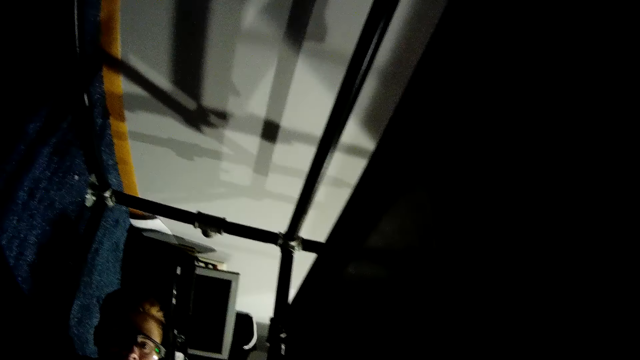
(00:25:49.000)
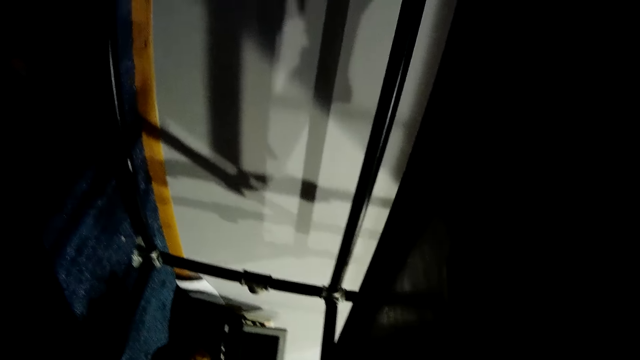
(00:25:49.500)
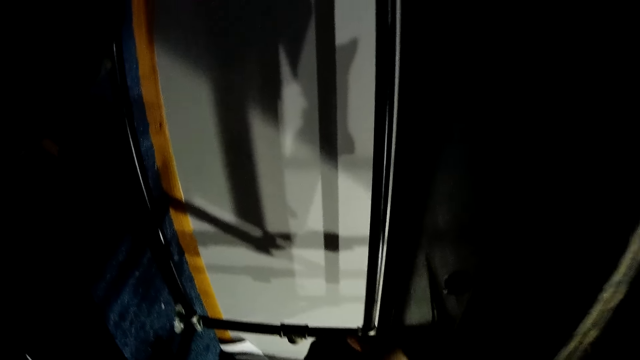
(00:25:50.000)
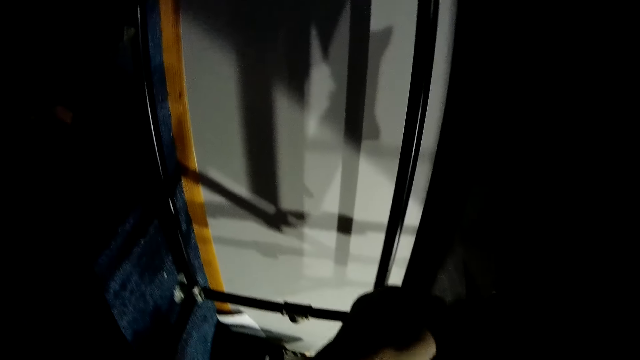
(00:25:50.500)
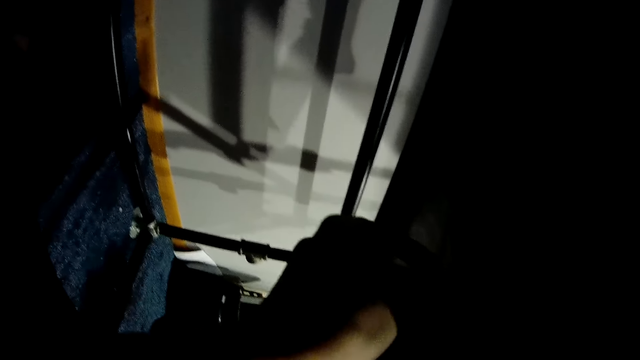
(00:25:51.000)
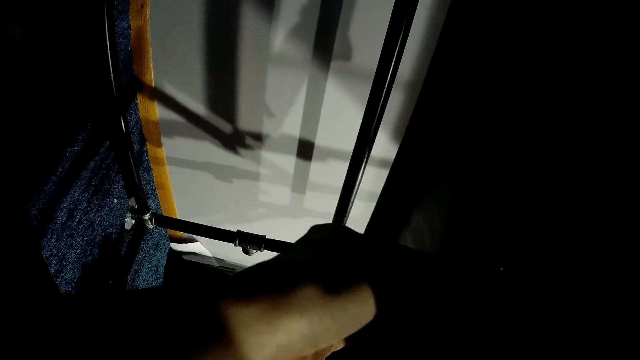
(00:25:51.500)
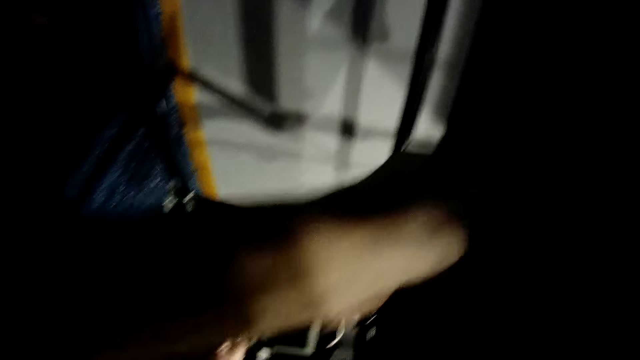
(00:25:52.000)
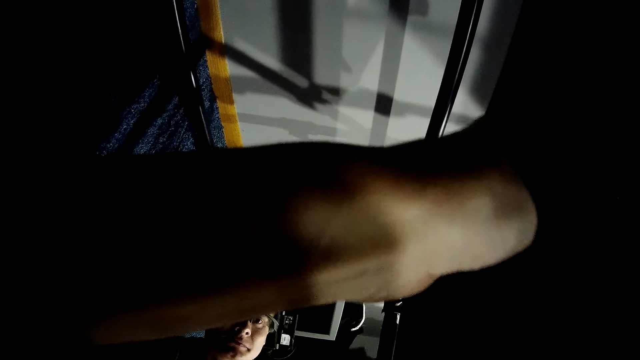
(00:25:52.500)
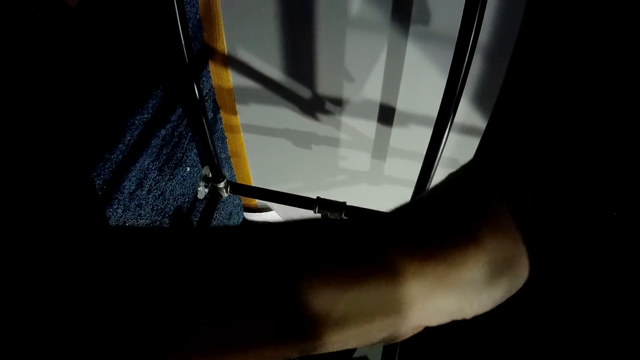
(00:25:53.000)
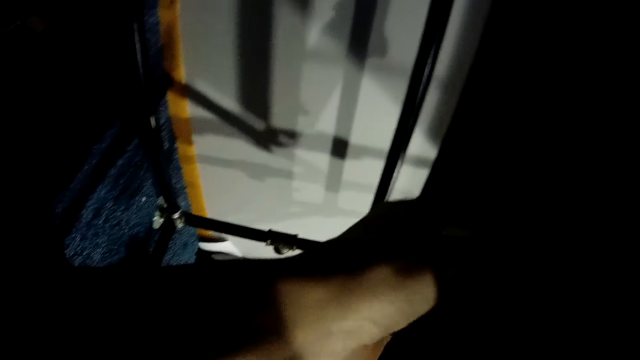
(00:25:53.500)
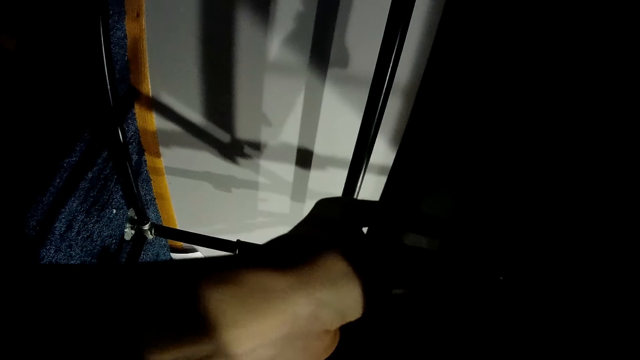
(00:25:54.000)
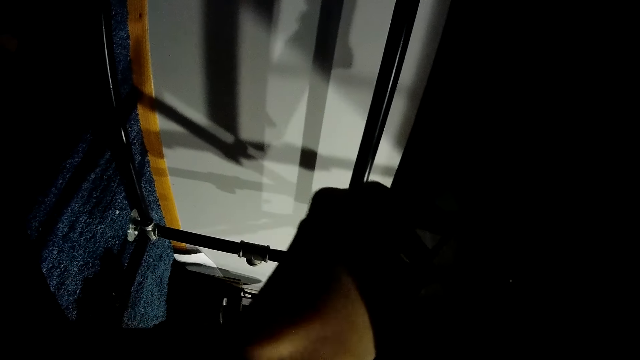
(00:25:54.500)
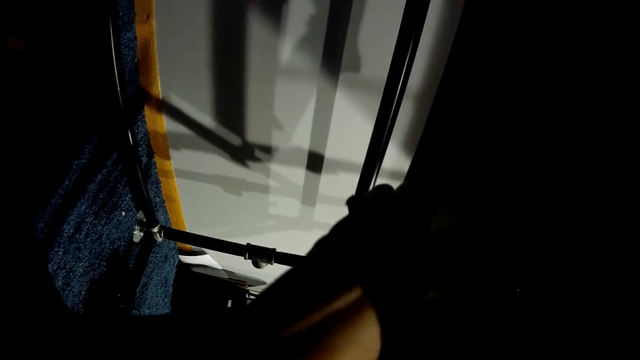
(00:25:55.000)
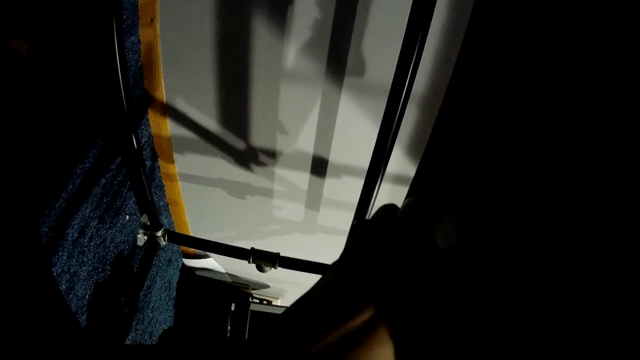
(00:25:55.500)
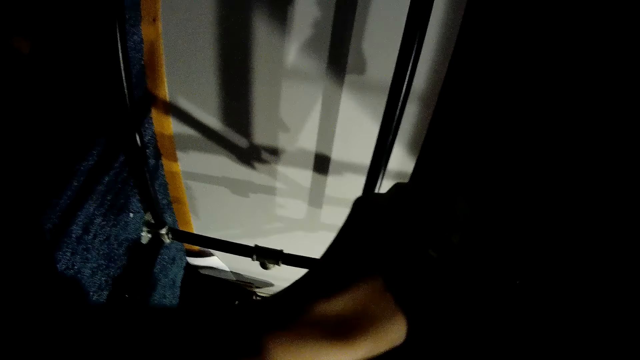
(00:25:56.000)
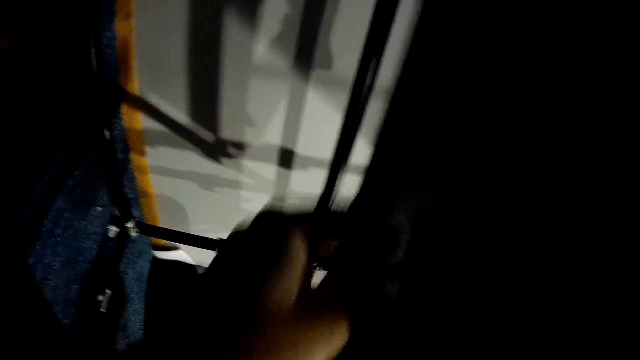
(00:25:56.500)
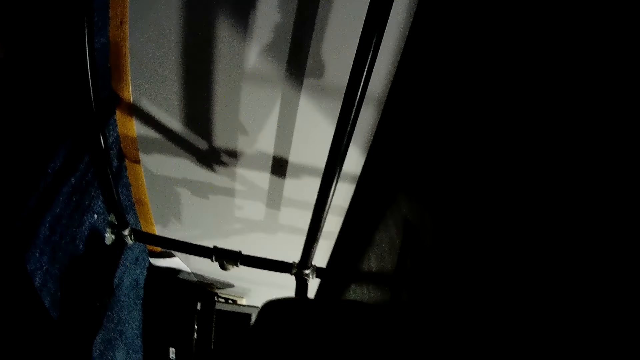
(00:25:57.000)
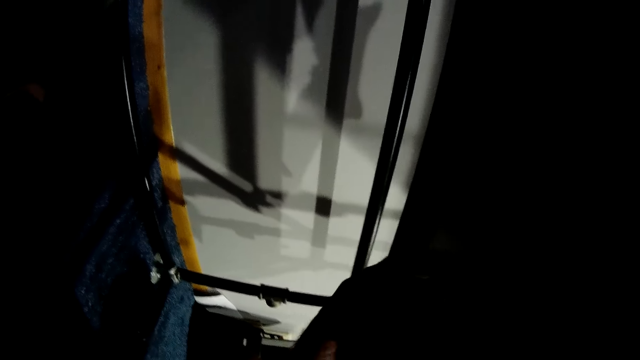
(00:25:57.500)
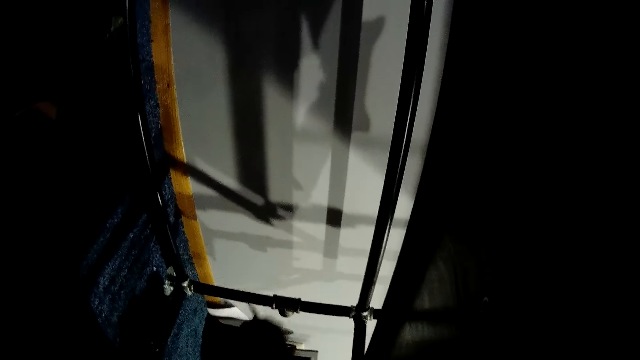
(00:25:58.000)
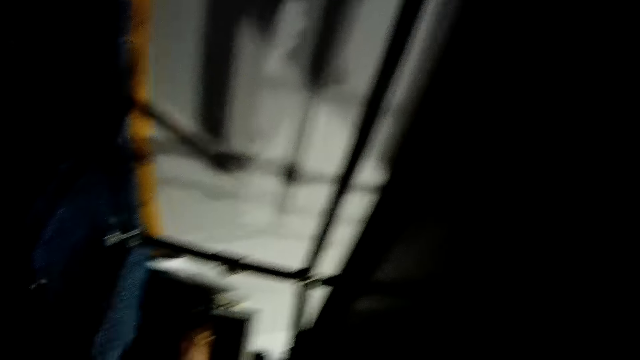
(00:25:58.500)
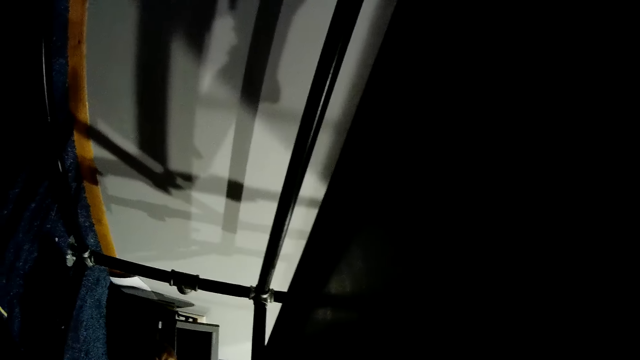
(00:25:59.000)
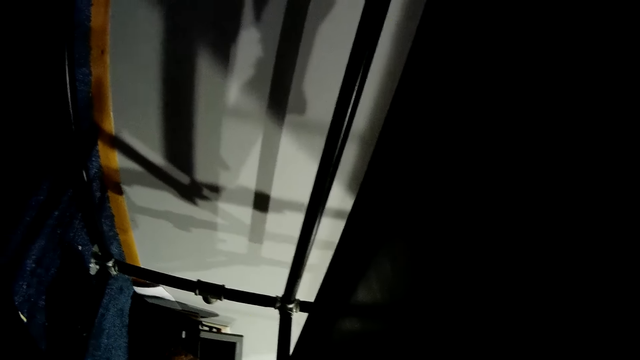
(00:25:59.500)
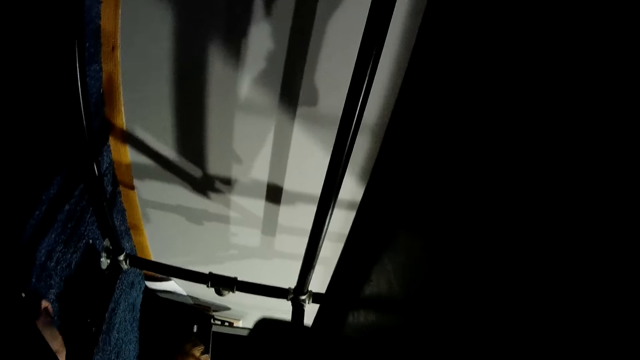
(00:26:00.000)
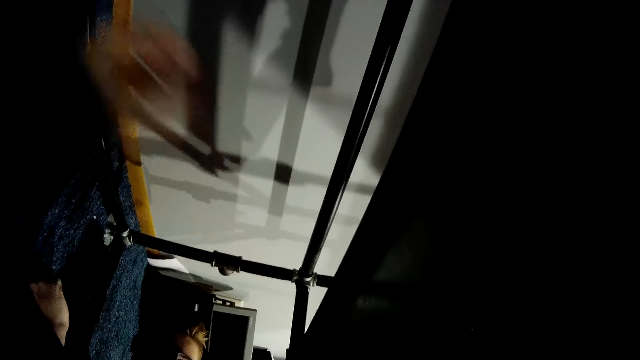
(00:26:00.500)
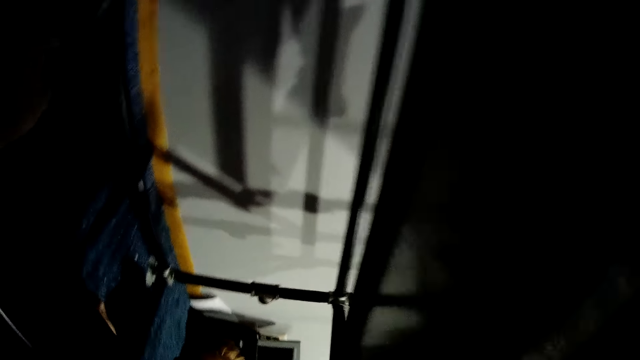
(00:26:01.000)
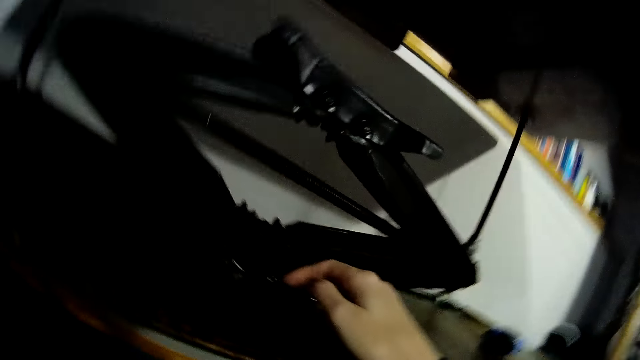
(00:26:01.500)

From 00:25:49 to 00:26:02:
The camera wearer removes a nail from the car lift jack.

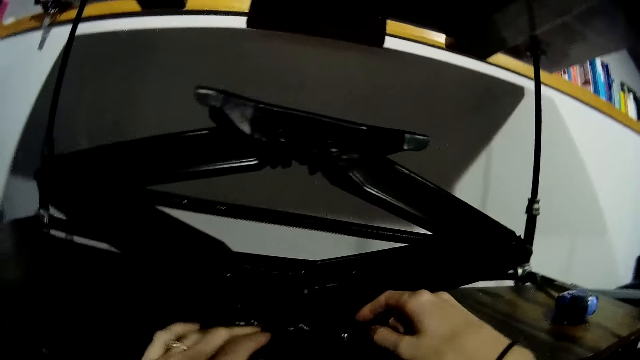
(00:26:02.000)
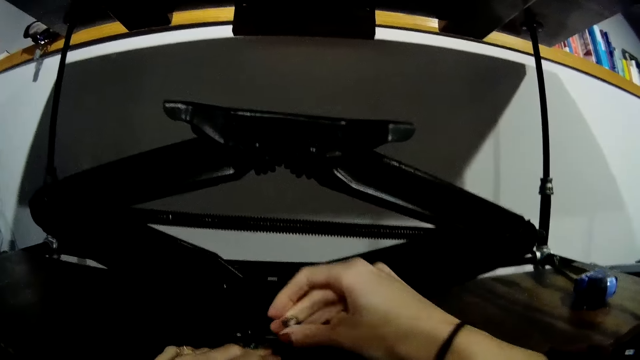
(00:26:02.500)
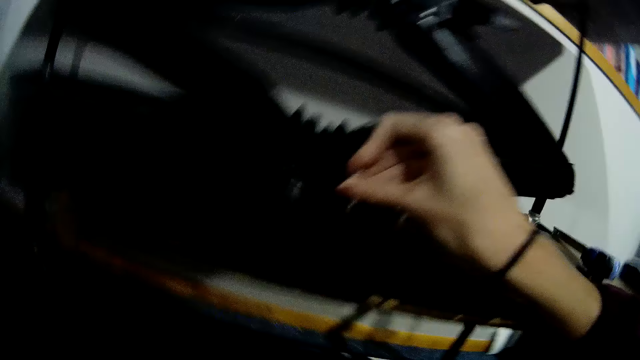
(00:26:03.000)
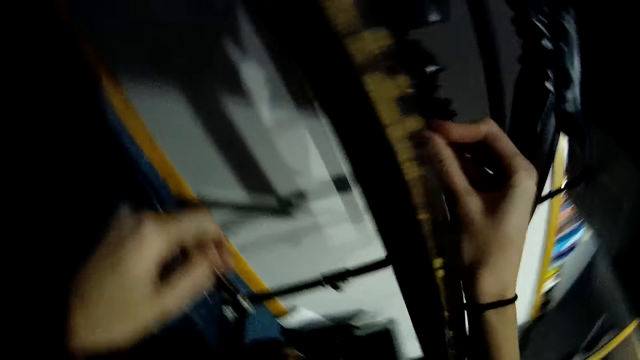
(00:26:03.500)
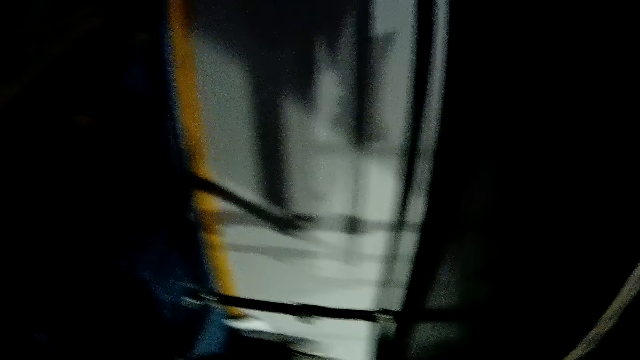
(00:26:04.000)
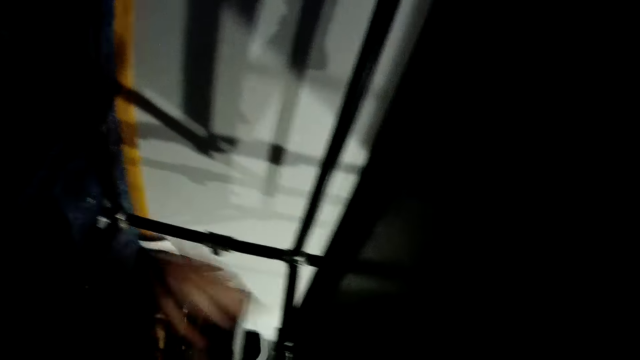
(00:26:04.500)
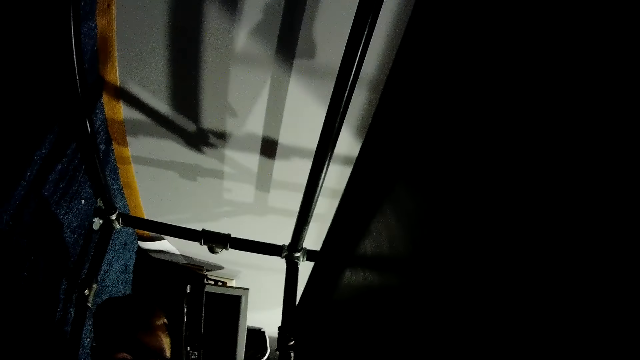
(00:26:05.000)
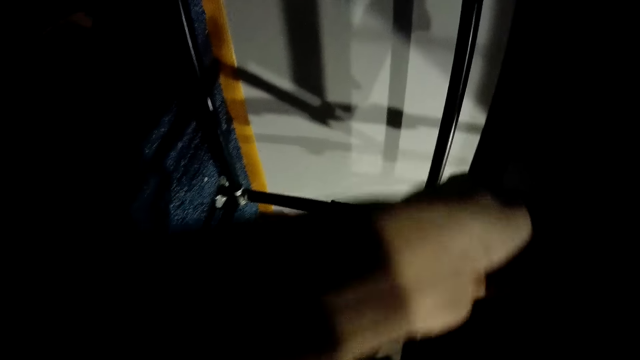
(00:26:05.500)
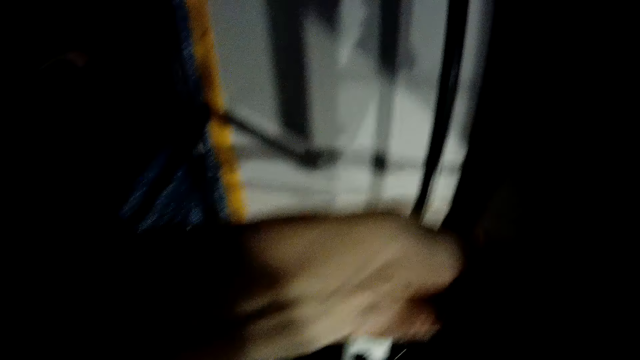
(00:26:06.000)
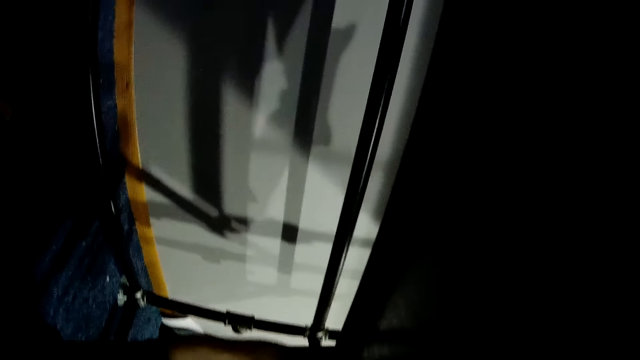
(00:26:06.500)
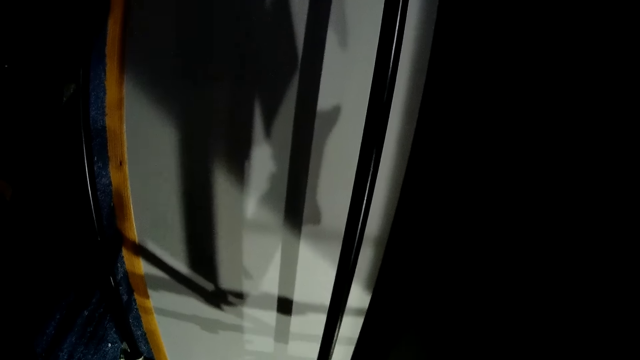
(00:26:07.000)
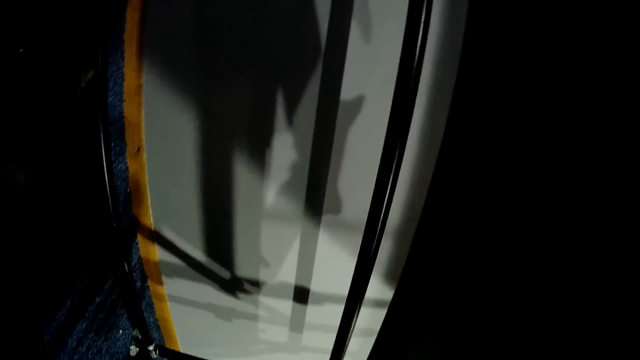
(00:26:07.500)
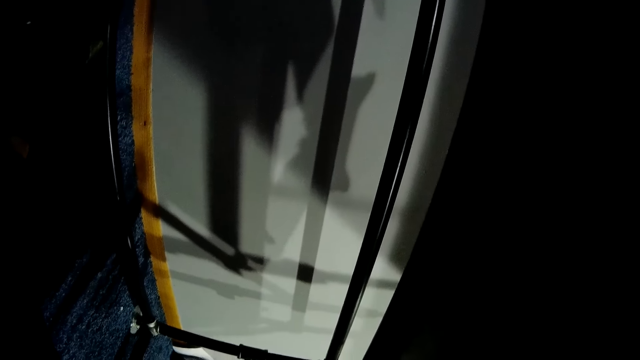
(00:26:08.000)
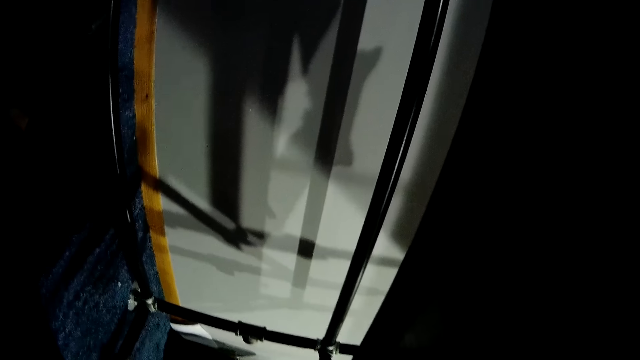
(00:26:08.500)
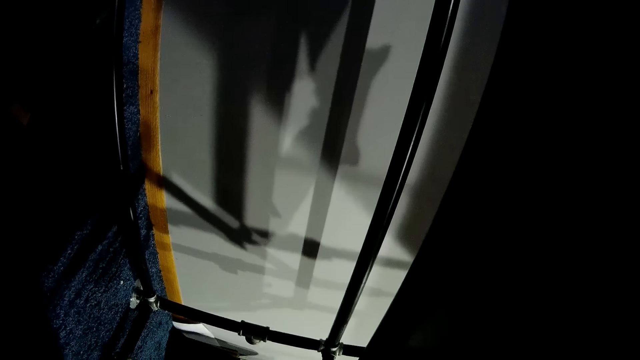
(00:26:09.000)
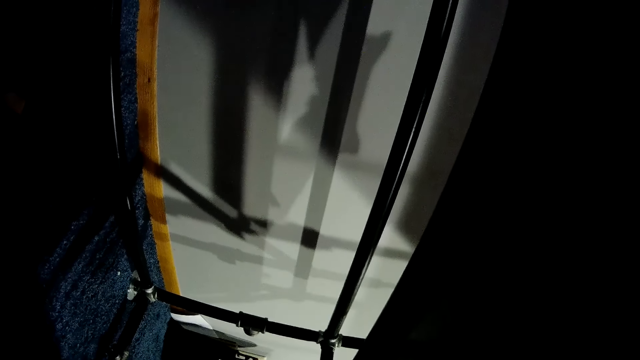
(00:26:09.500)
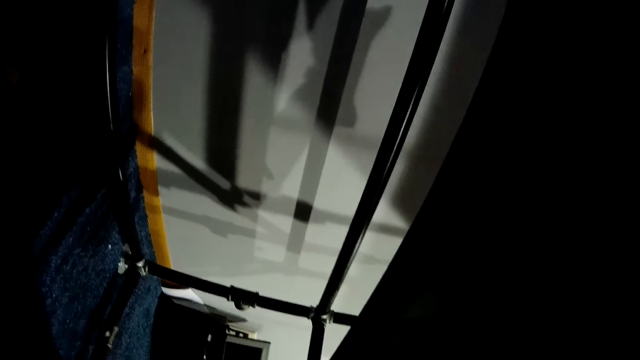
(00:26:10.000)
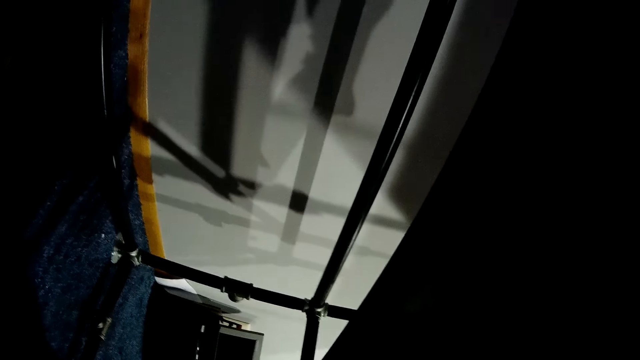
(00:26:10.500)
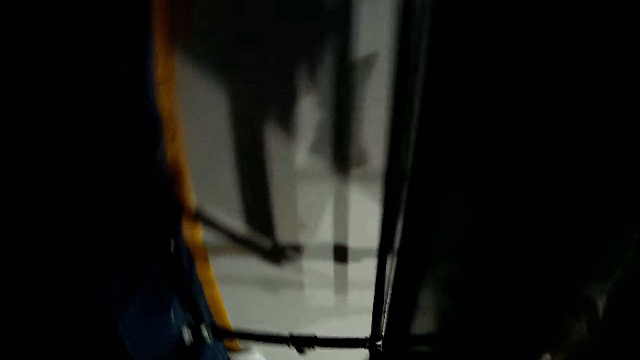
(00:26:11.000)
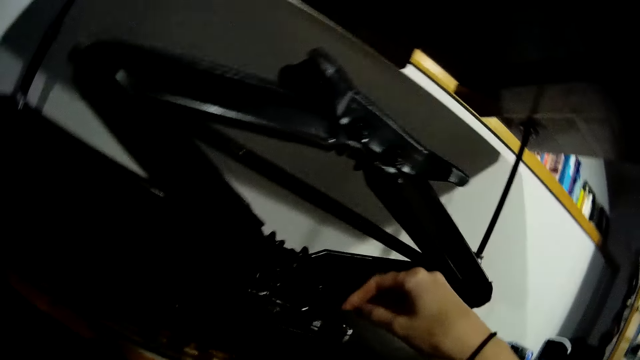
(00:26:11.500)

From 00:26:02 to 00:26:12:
The camera wearer picks a screw from the wooden slab with her right hand. She puts the nails on the desk. She removes a nail from the car lift jack.
